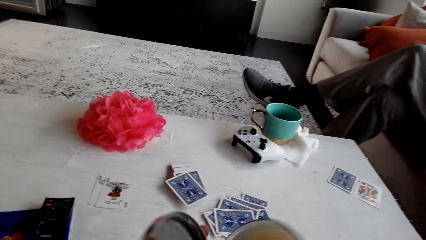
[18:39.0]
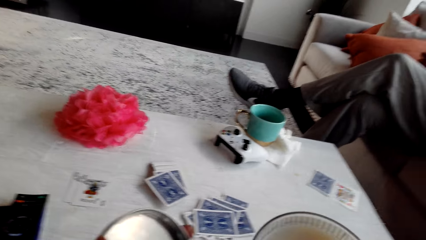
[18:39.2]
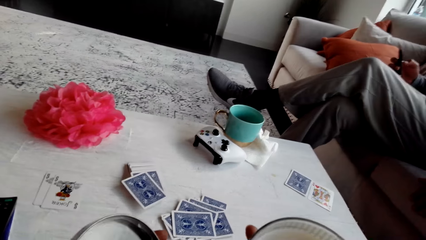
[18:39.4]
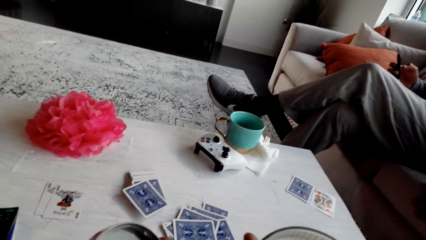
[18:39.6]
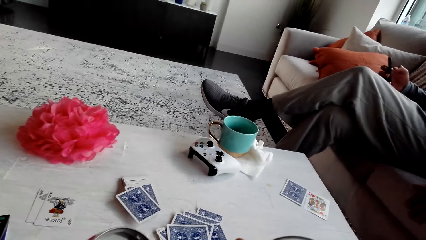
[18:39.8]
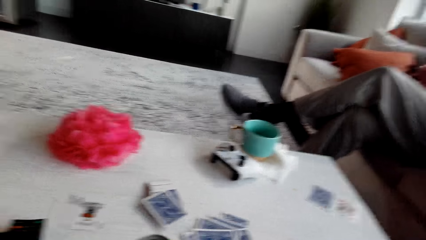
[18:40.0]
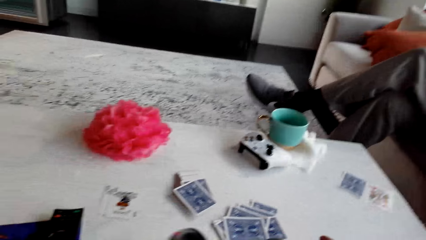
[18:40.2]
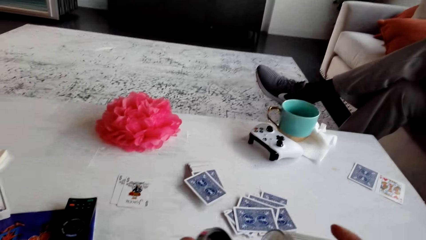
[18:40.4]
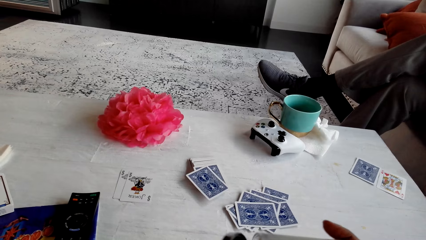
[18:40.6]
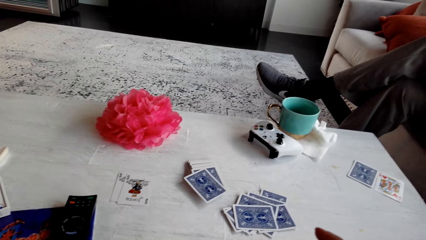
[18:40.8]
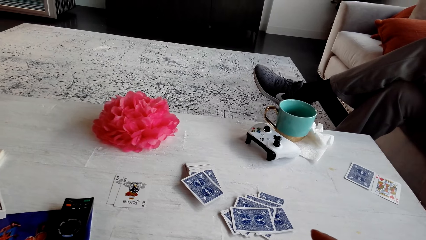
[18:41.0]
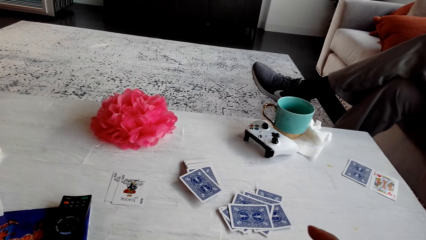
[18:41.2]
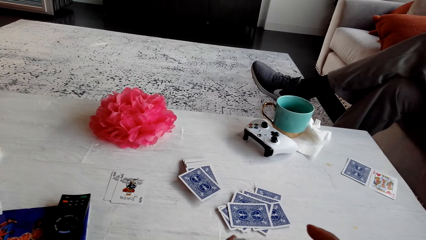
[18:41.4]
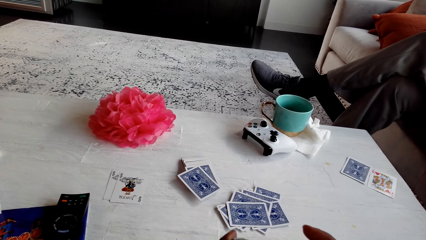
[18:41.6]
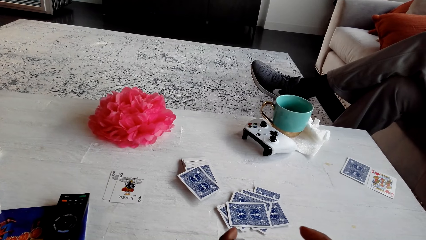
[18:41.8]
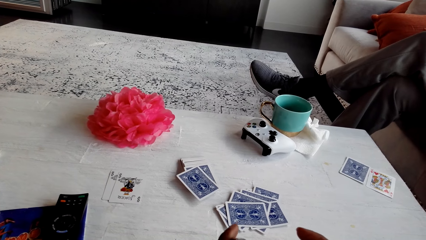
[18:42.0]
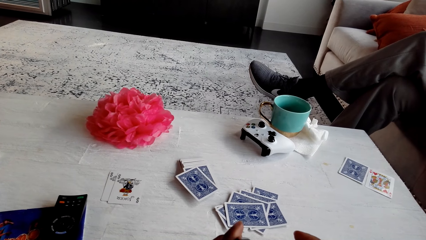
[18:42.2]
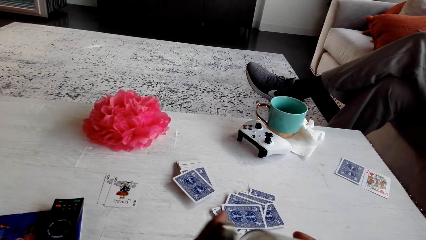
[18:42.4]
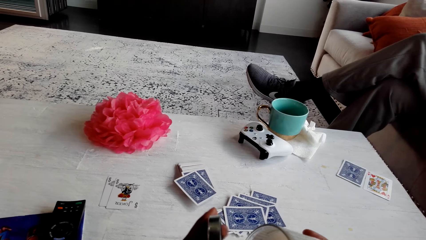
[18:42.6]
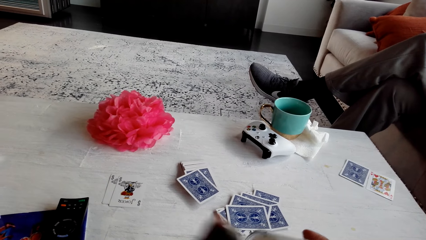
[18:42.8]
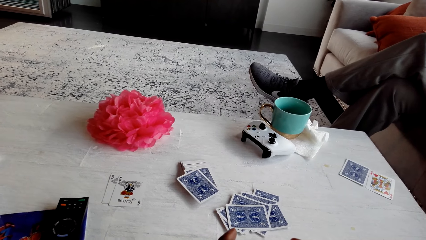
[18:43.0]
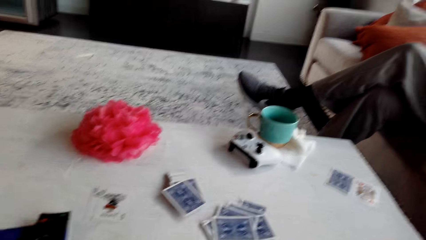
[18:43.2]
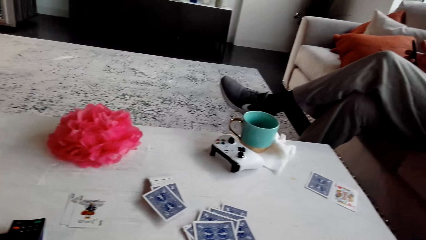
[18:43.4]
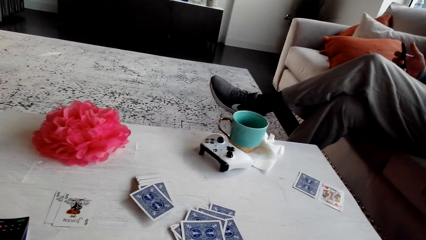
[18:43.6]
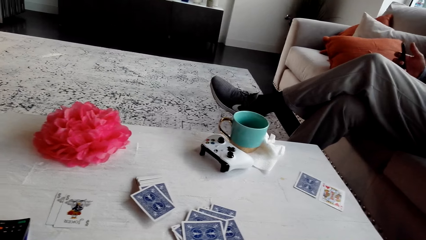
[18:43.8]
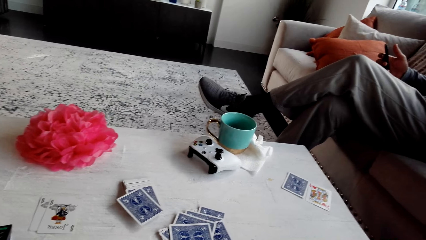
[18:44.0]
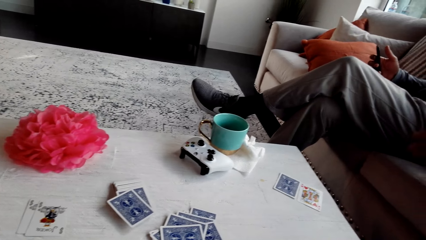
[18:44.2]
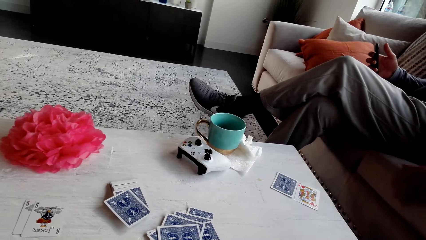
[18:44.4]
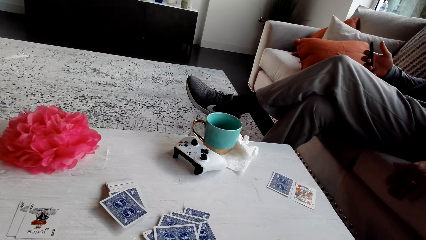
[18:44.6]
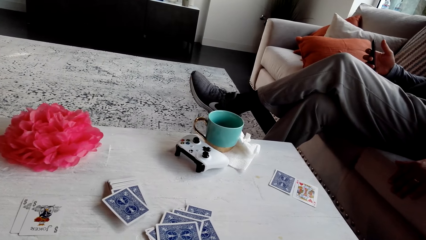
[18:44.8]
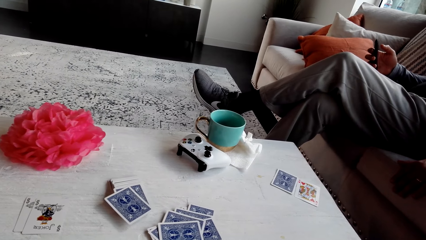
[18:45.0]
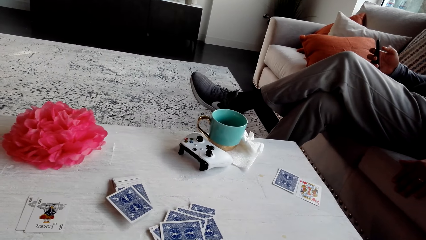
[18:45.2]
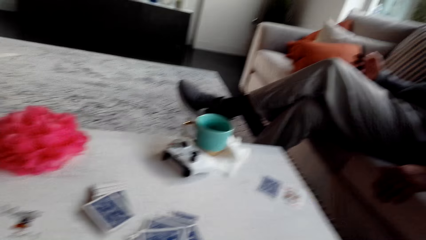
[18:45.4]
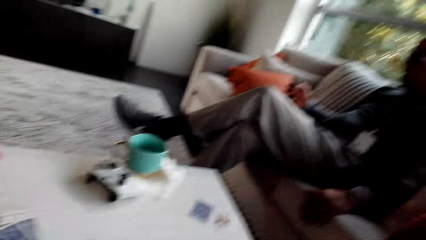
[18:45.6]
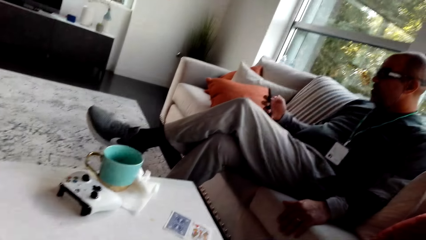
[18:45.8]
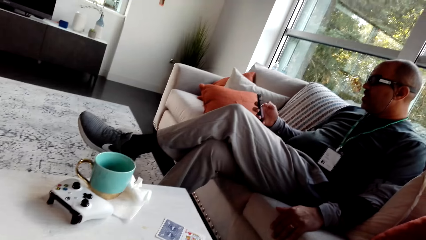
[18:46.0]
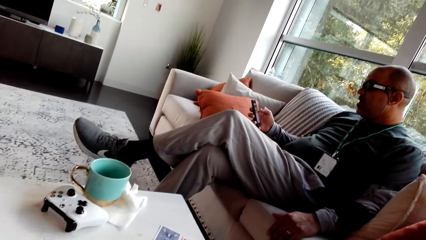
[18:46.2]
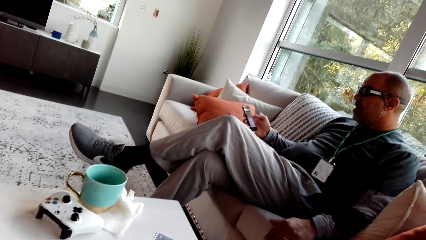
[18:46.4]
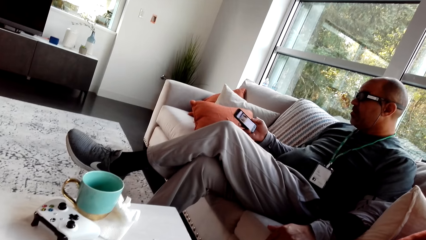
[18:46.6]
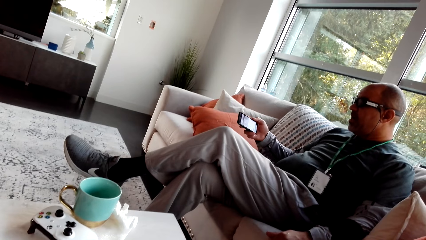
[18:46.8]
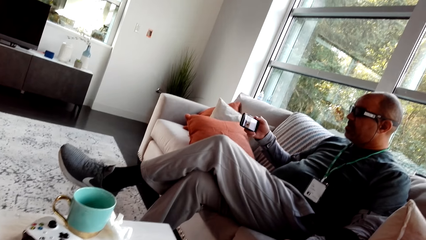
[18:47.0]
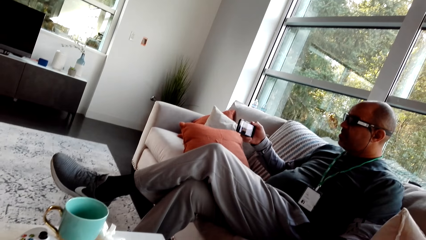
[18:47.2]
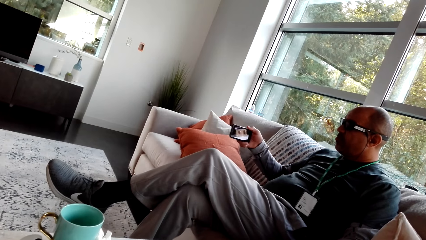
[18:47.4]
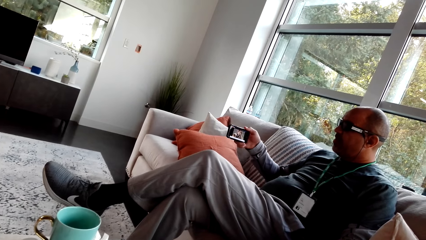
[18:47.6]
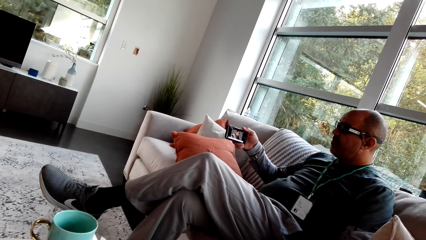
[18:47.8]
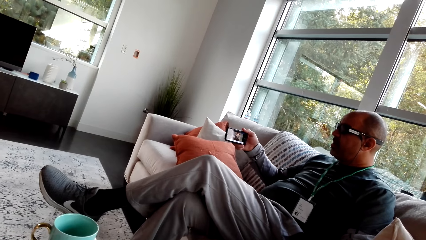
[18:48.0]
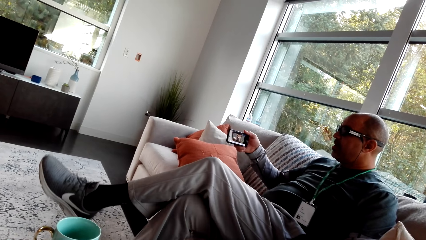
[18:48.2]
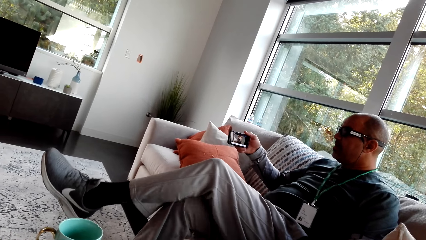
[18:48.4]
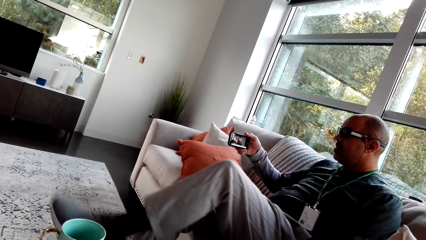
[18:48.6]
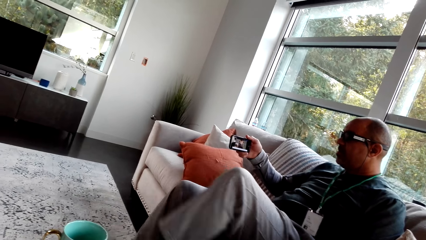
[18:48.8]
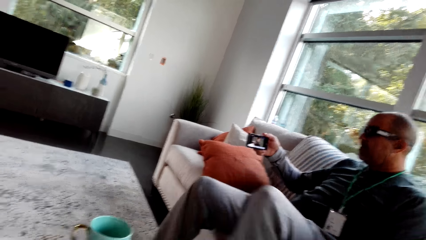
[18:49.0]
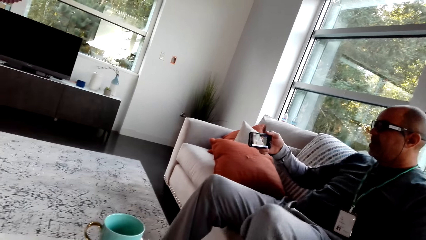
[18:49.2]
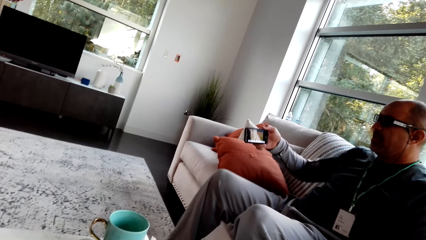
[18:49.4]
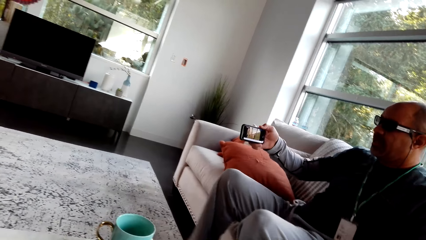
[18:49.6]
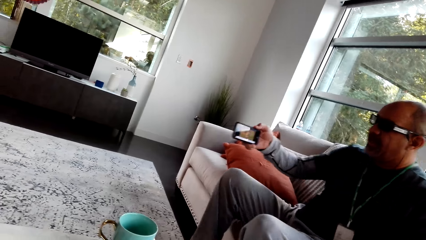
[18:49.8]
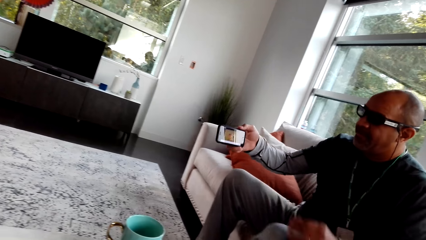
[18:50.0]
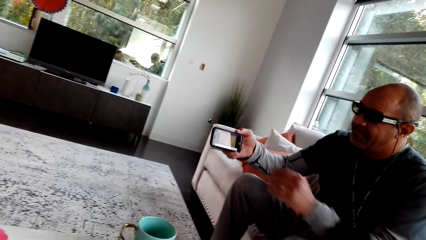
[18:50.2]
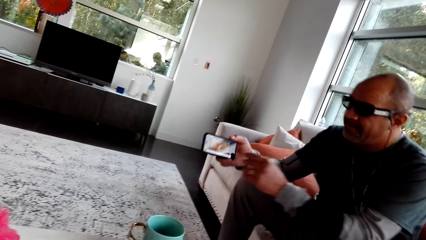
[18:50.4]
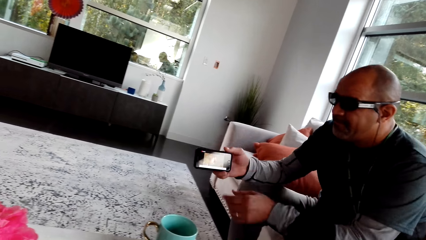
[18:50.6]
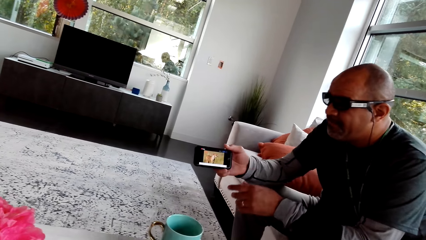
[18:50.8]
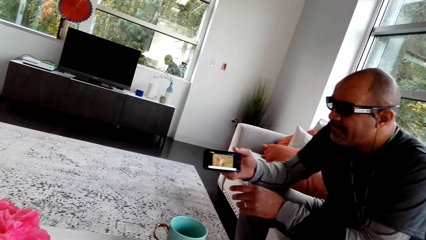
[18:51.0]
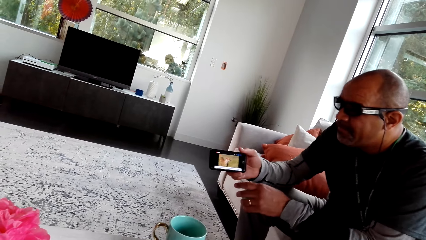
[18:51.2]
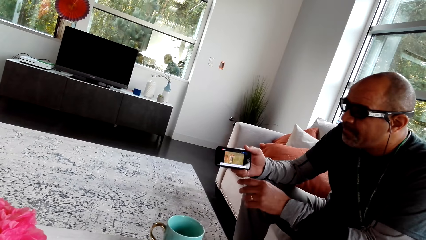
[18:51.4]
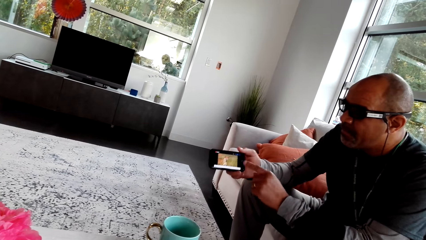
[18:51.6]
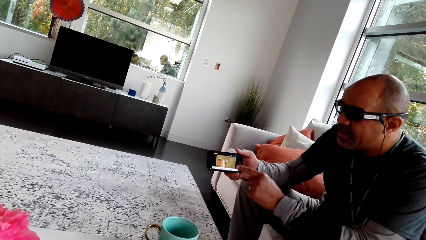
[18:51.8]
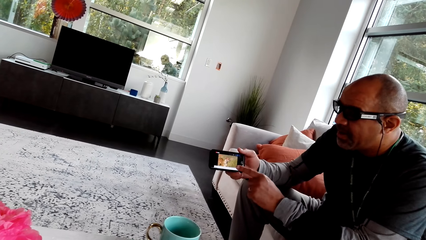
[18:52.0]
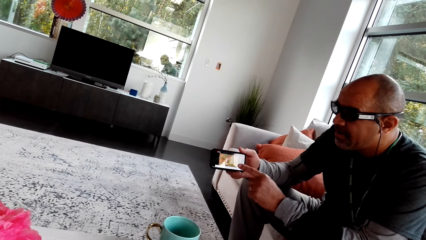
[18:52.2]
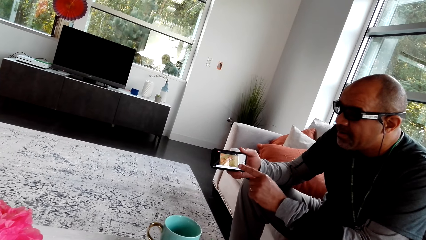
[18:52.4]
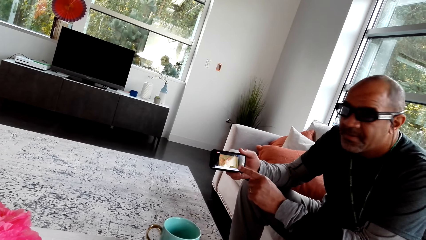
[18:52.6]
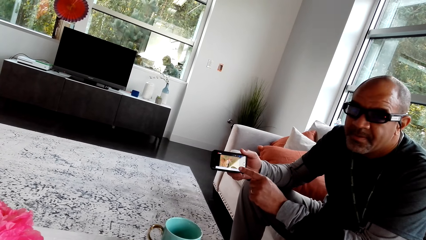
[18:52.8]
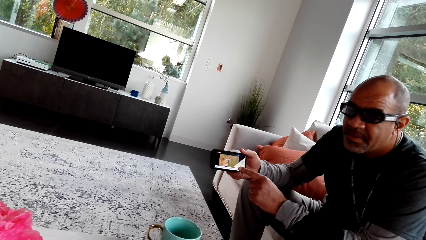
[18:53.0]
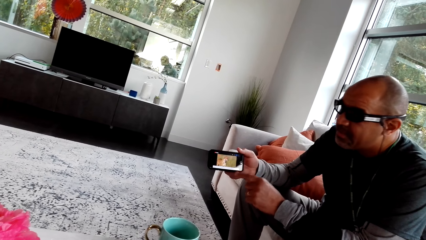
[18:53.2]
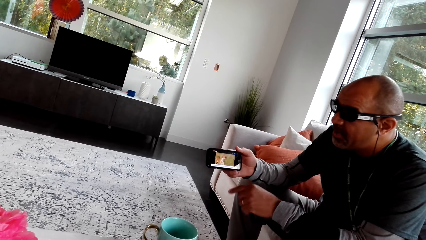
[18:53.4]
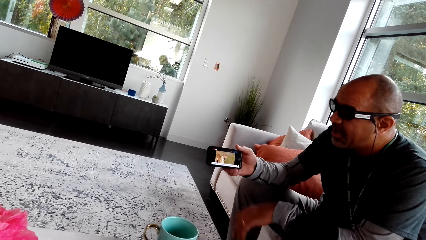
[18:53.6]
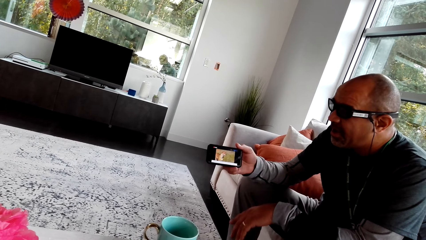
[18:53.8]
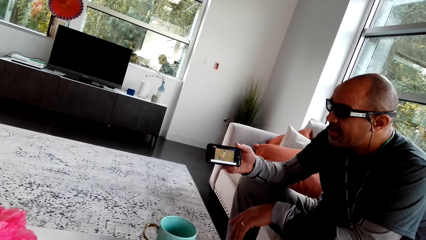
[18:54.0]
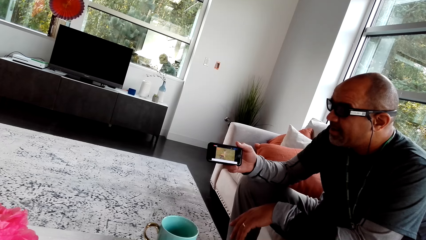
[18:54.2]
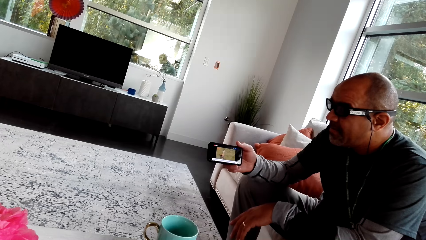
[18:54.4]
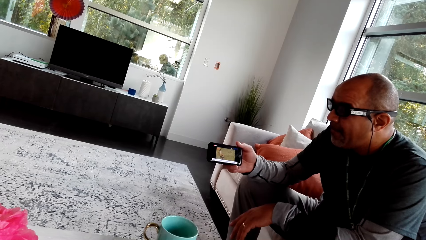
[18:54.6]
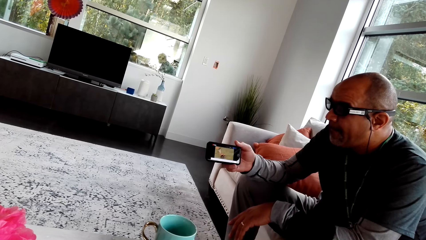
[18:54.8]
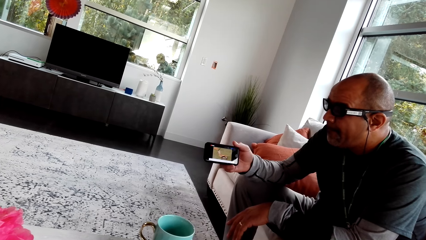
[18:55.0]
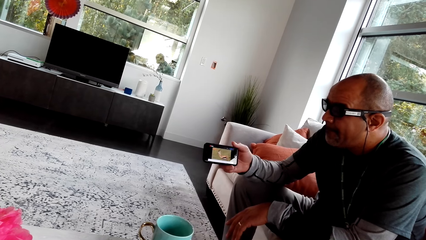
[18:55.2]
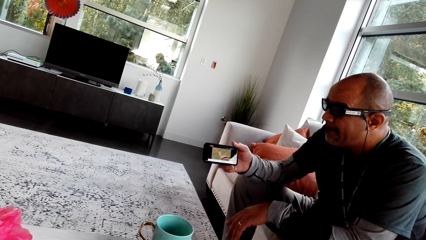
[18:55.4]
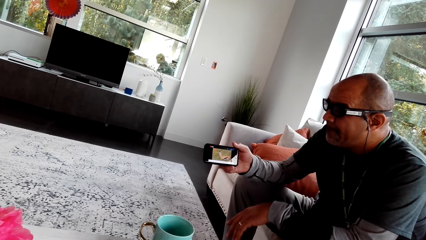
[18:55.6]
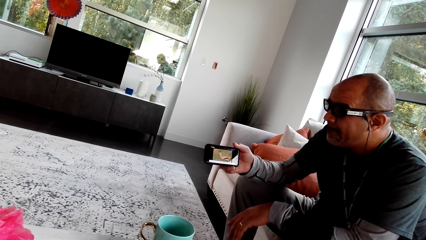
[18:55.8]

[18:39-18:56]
The camera wearer holds something. They talk to the man. They look at the table. They hold something. The man puts the hand on the sofa. The man holds the phone. He holds the phone again. The camera wearer looks at the man's phone. The man shows the camera wearer the phone. The man points the phone. The man talks to the camera wearer.
